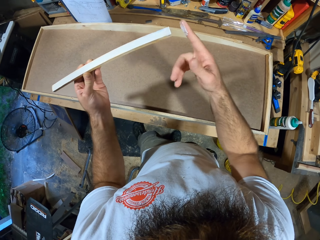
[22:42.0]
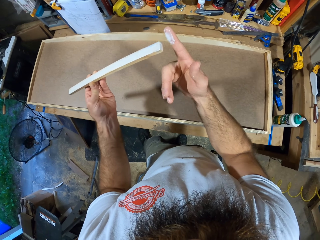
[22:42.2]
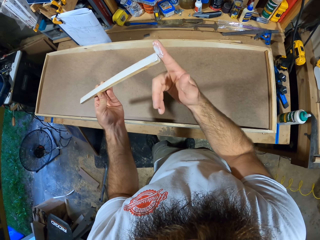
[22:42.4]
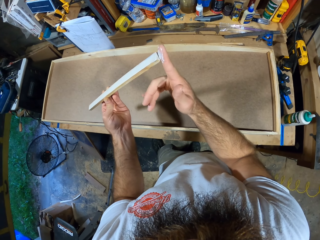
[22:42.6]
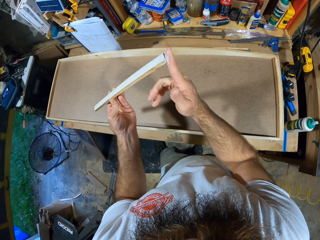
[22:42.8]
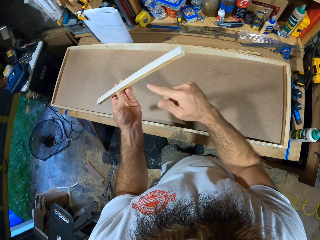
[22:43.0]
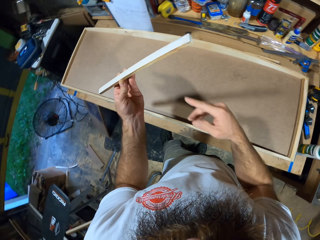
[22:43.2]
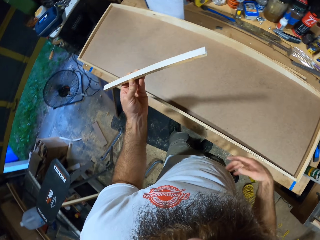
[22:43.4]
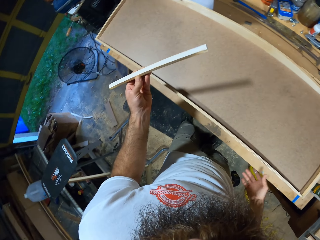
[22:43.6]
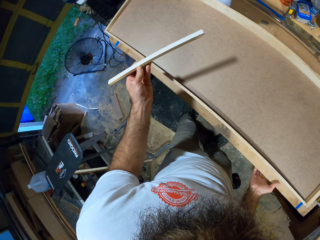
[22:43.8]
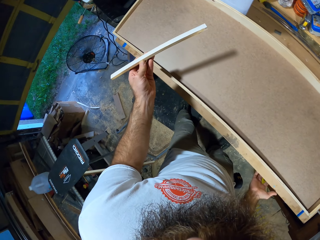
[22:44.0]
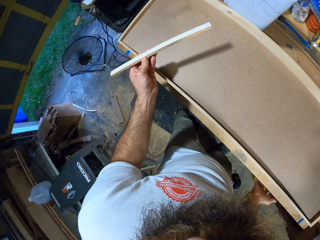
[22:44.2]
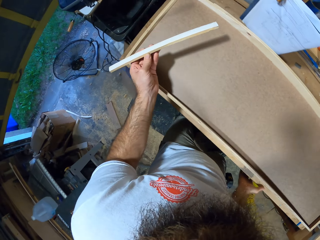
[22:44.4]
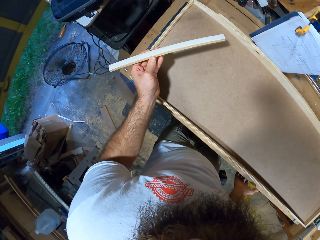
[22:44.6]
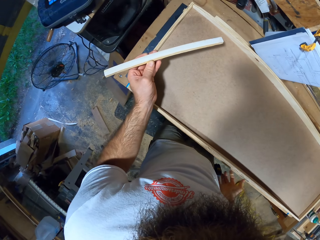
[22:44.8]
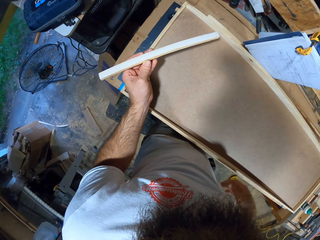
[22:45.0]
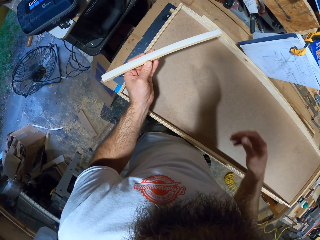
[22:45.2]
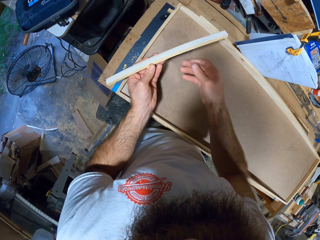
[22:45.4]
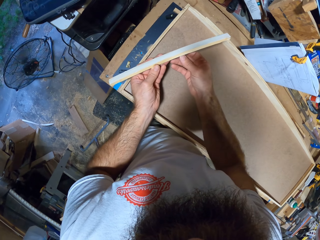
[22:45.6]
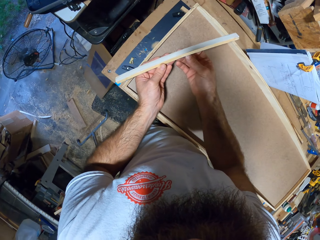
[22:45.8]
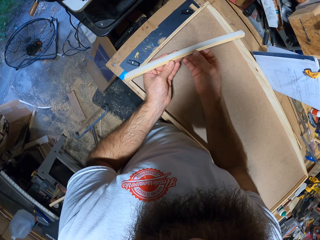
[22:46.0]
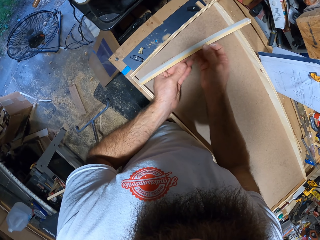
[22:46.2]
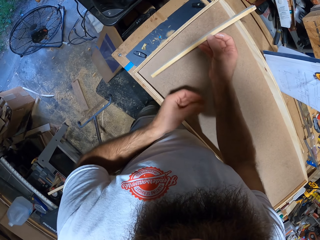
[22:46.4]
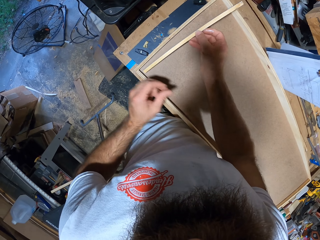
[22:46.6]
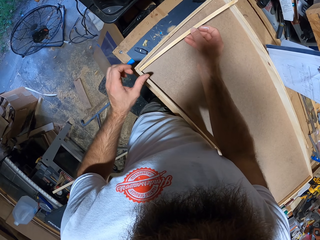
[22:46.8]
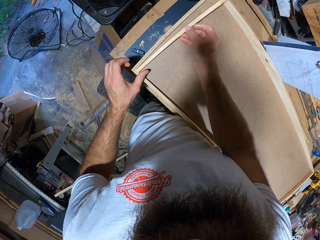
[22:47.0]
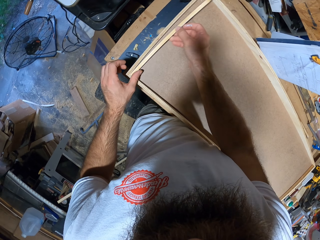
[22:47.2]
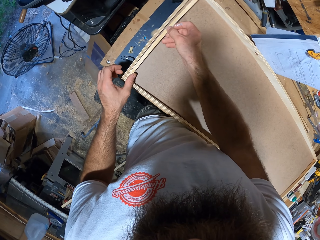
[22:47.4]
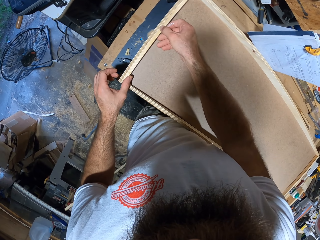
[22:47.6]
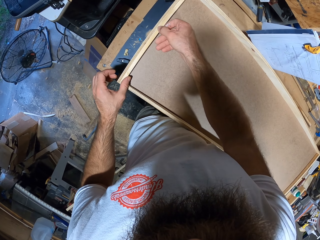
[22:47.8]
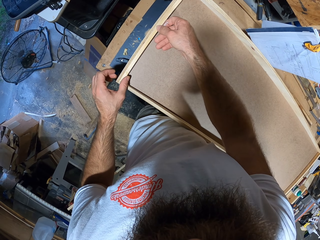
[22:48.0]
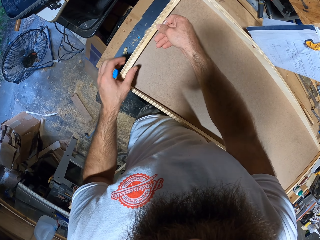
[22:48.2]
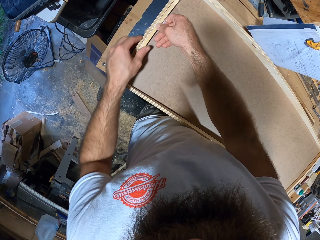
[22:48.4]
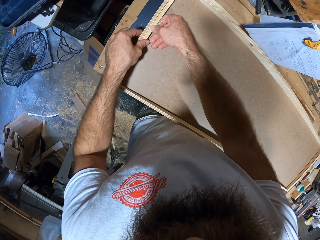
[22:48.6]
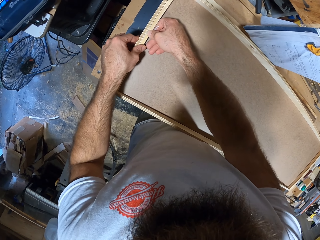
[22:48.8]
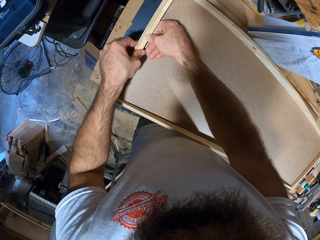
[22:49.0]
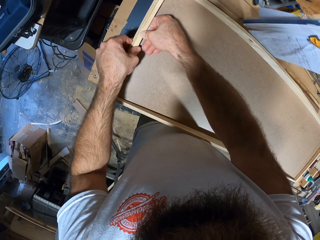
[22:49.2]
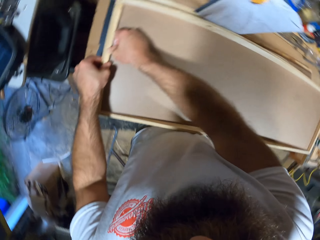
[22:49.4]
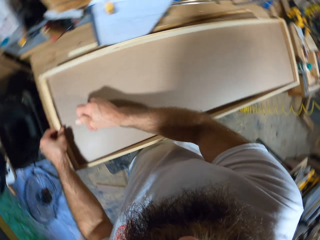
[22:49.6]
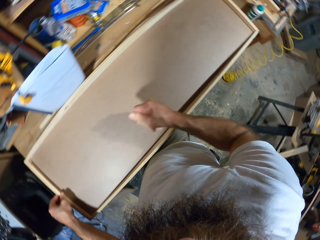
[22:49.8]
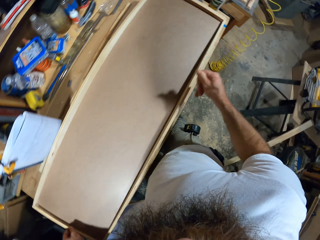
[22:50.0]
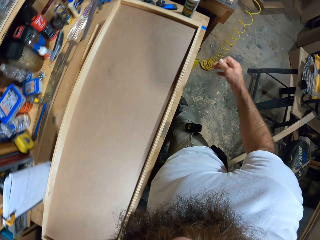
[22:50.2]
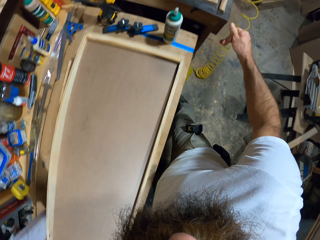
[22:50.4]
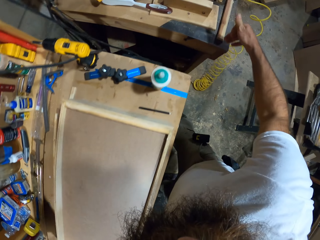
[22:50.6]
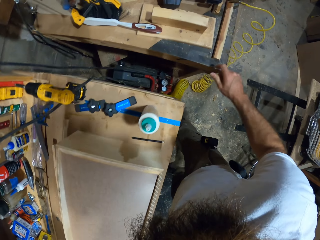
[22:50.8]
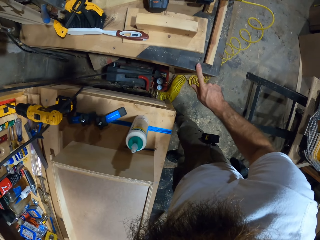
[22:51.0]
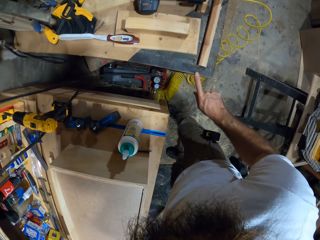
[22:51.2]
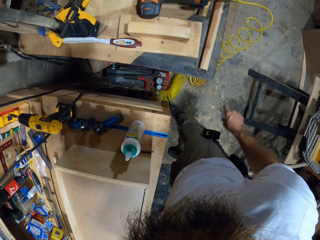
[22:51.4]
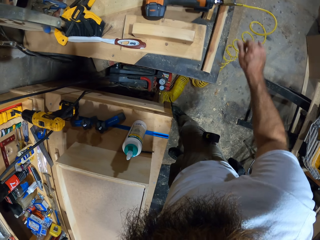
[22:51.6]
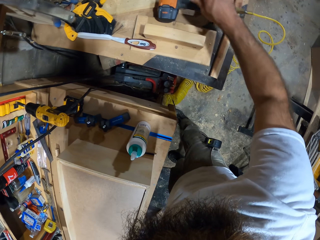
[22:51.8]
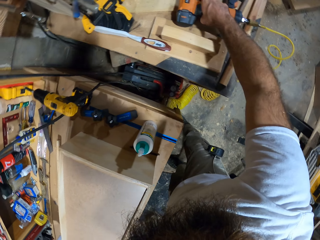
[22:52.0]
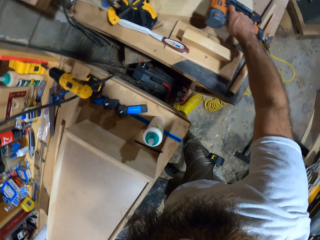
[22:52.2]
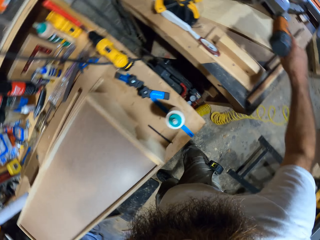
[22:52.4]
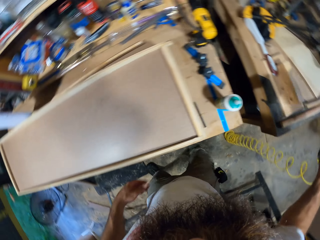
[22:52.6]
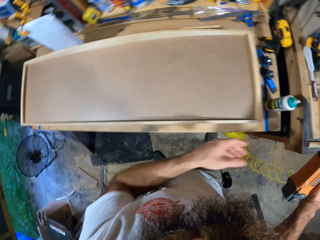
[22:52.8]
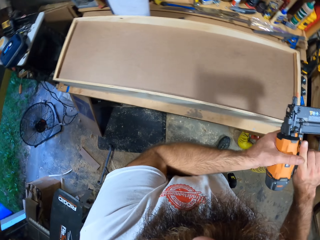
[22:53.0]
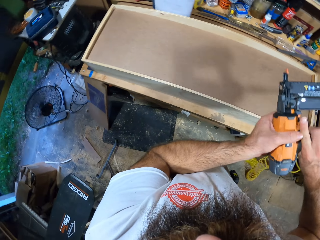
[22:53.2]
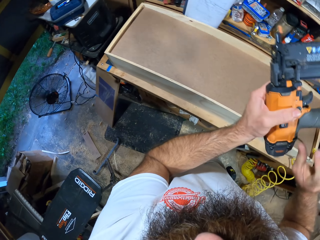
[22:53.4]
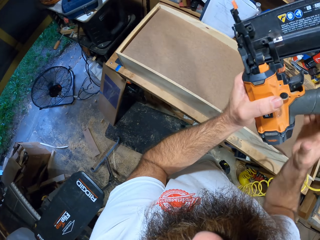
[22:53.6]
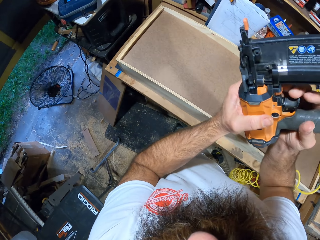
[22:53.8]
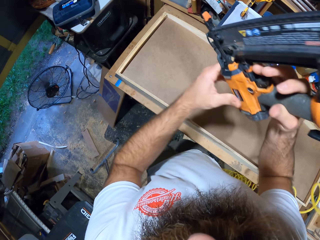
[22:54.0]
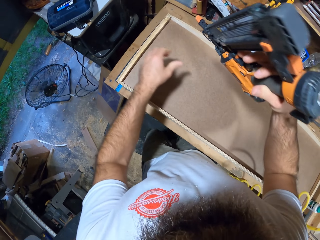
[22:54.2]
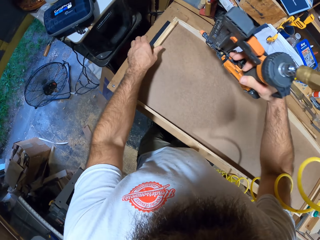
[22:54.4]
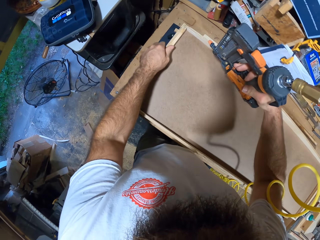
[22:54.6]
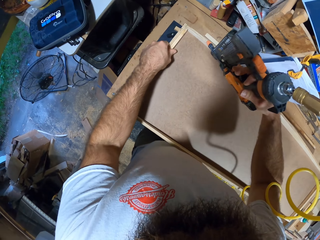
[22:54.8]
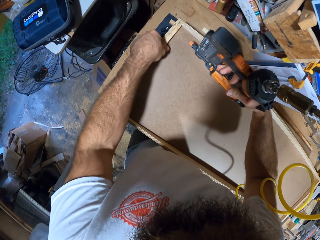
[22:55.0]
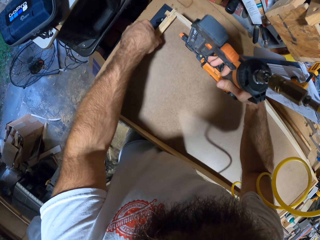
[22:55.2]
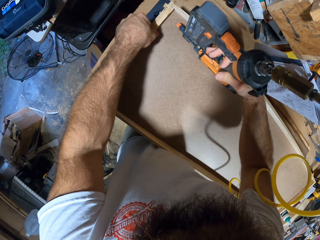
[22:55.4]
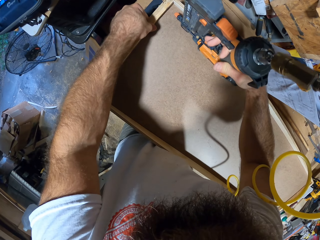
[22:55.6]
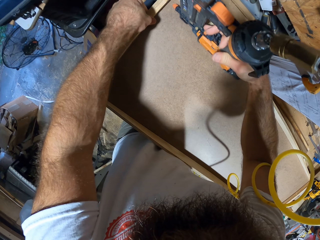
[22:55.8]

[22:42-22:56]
The camera wearer wipes his right hand on the workbench. He passes the plywood in his left hand to his right hand. He glues the plywood to a board on the table with both hands. He cleans his right hand on a table in the workshop. He touches the other work table. He picks up a nail gun from the table with his right hand. He passes the nail gun to his left hand. He passes the nail gun to his right hand. He holds the plywood on the board with his left hand.

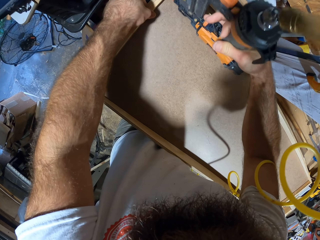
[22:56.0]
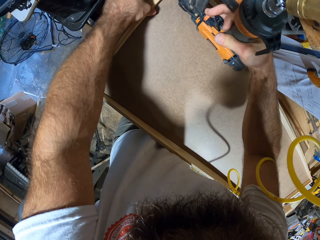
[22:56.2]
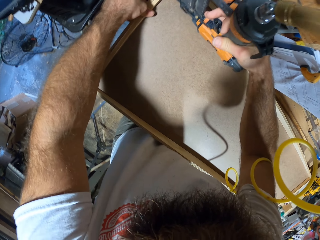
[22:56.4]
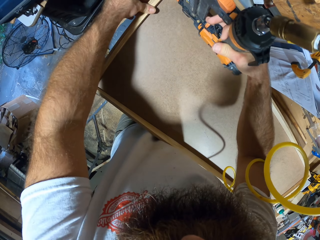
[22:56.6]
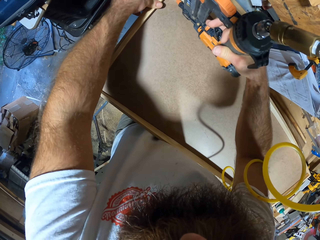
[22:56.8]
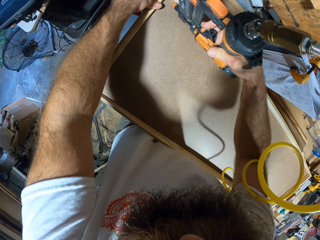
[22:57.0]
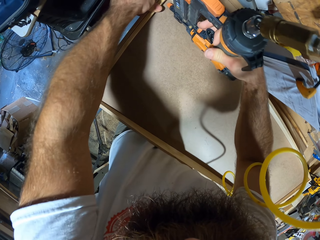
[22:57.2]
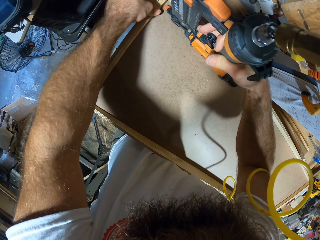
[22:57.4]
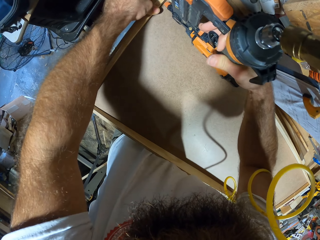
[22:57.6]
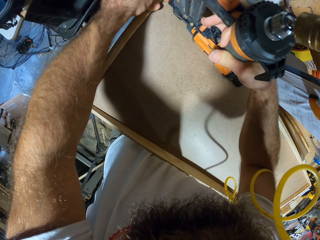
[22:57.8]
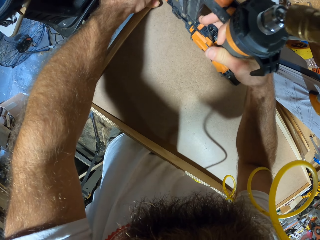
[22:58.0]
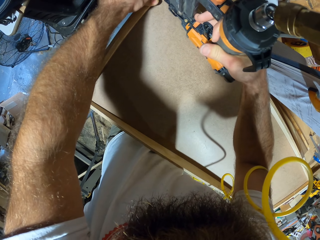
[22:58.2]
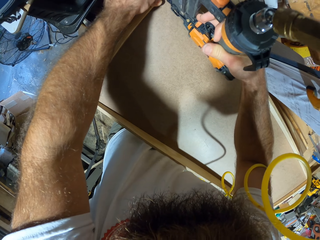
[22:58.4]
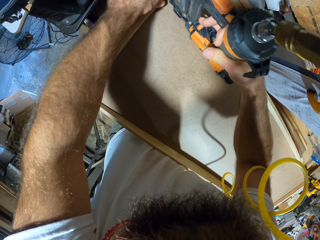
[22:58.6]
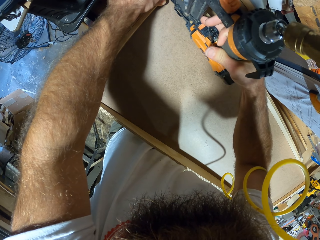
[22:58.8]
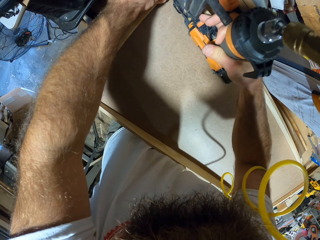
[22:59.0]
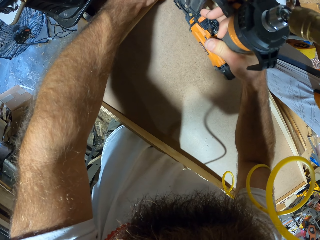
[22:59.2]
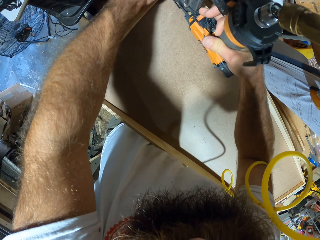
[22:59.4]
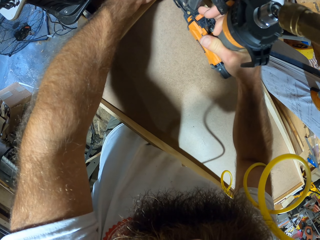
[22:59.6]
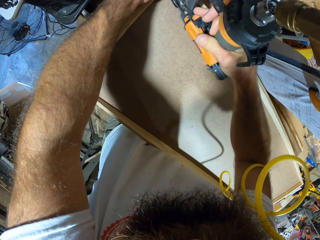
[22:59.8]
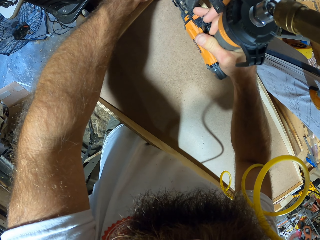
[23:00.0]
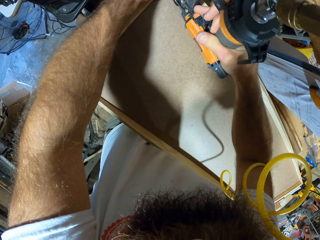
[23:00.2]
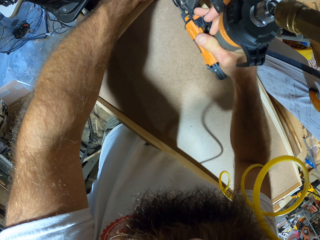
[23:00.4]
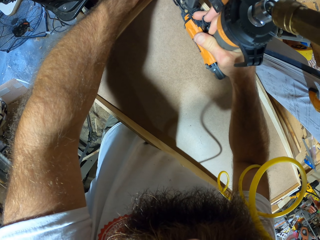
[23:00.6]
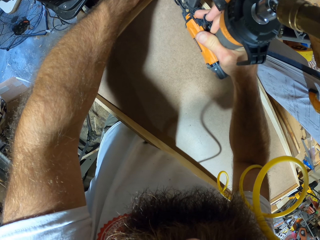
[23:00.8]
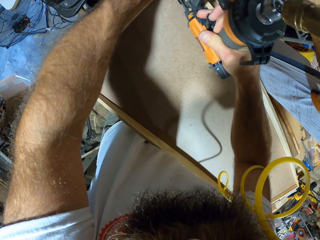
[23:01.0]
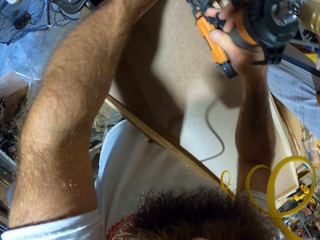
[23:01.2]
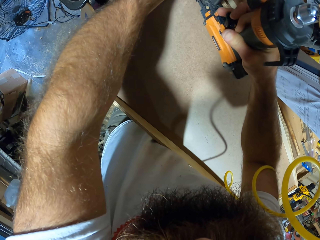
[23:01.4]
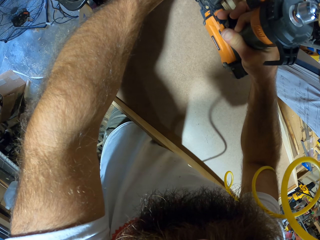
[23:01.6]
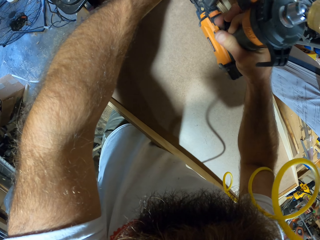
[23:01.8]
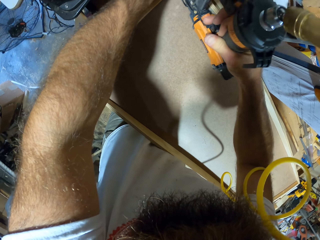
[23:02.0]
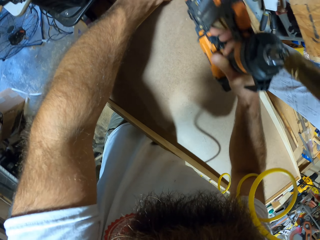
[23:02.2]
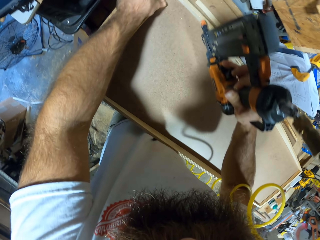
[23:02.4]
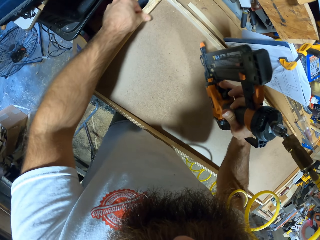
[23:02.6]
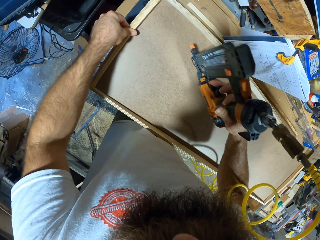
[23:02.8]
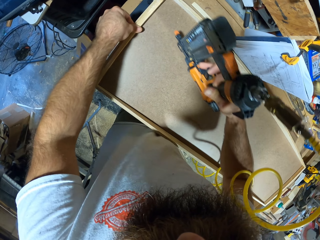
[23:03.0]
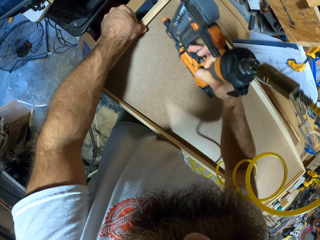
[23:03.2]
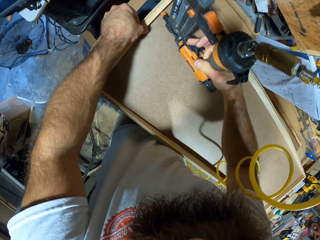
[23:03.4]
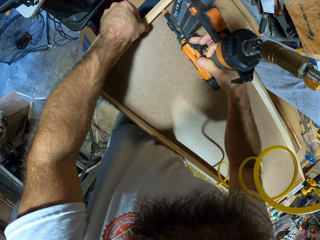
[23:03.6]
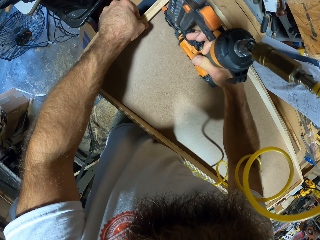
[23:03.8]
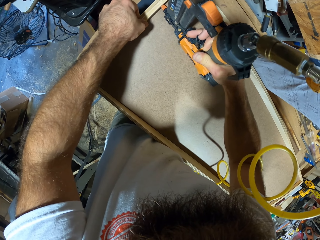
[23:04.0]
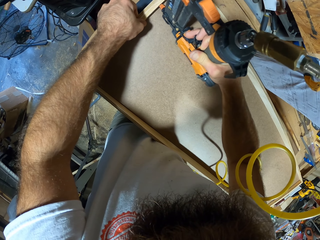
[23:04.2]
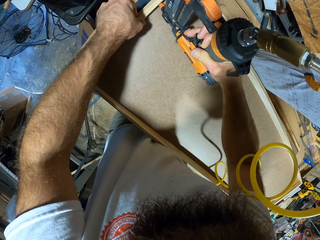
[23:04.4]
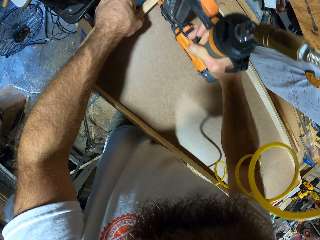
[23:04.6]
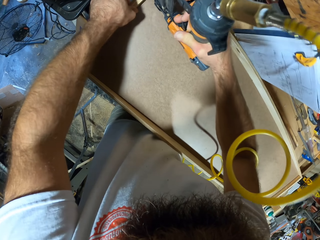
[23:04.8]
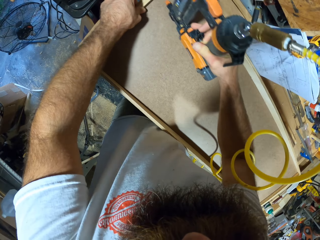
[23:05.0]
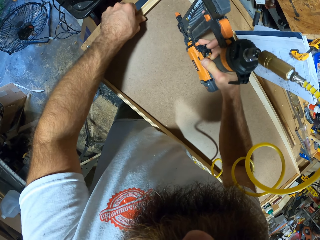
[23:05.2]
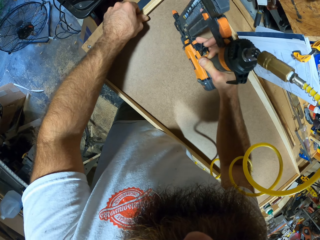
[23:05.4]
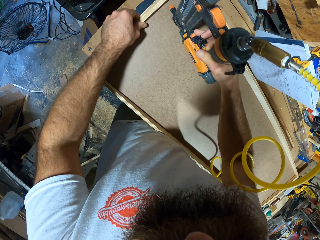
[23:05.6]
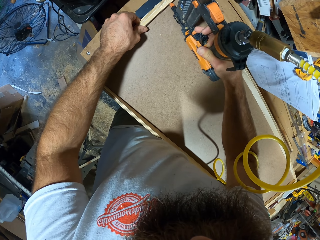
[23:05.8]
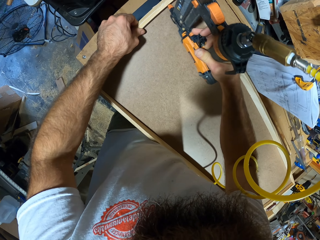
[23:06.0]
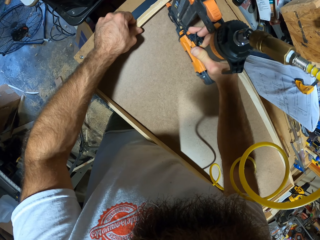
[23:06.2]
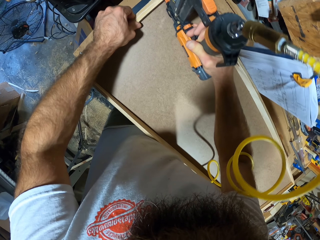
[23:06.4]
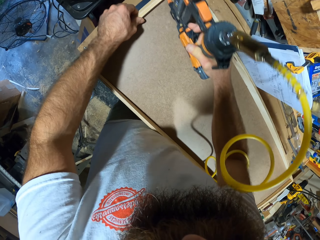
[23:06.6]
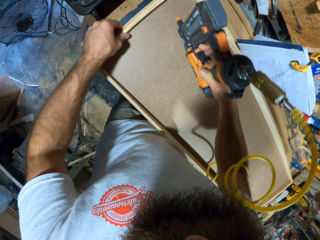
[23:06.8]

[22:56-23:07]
The camera wearer glues the plywood on the board with his left hand. He glues the plywood and the board together with the nail gun in his right hand.
